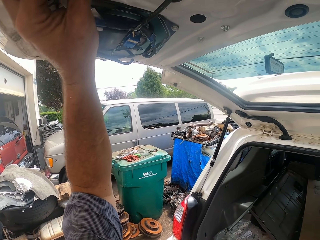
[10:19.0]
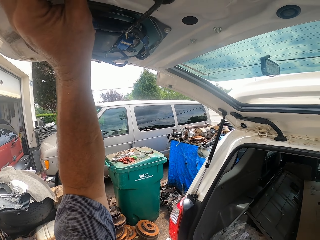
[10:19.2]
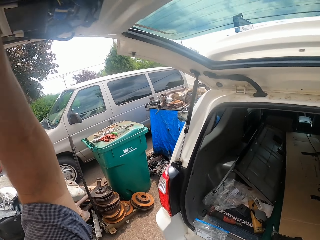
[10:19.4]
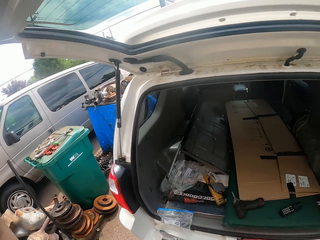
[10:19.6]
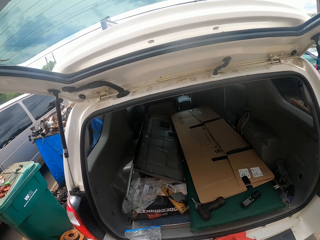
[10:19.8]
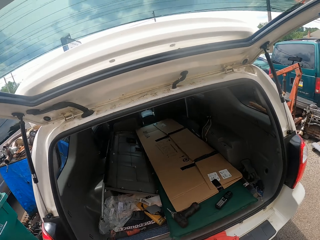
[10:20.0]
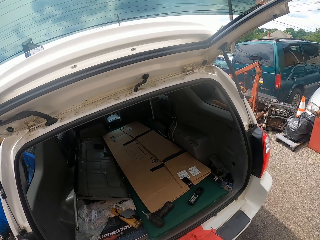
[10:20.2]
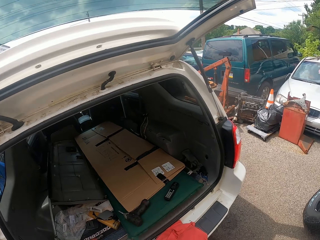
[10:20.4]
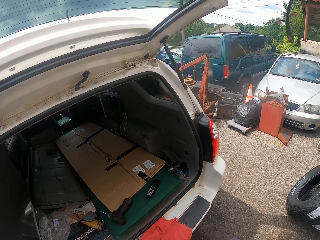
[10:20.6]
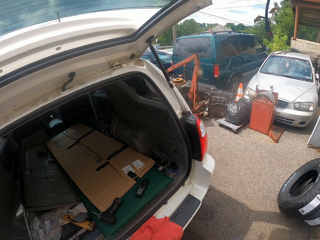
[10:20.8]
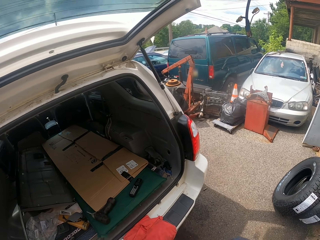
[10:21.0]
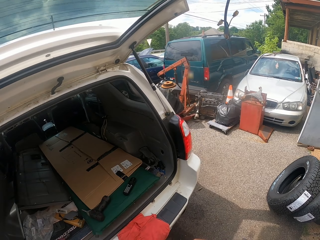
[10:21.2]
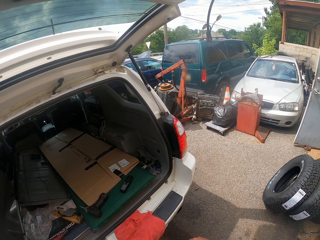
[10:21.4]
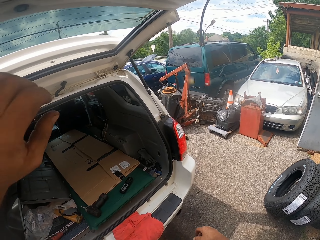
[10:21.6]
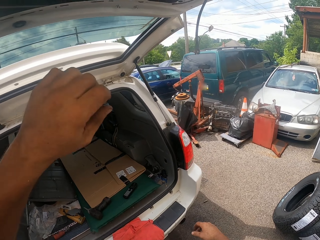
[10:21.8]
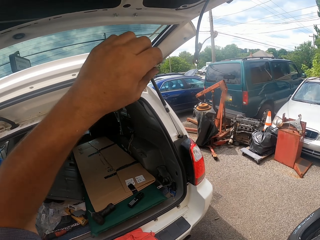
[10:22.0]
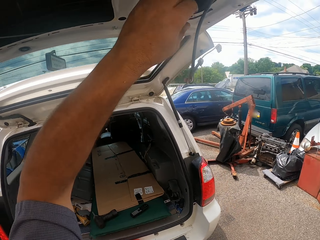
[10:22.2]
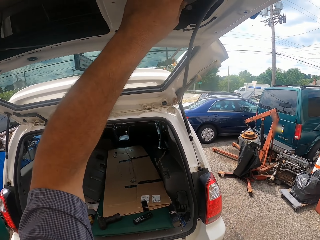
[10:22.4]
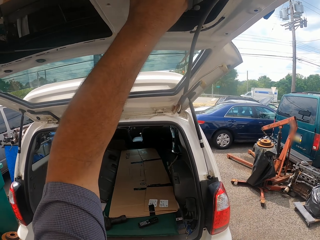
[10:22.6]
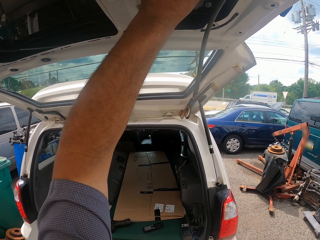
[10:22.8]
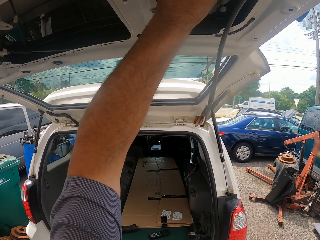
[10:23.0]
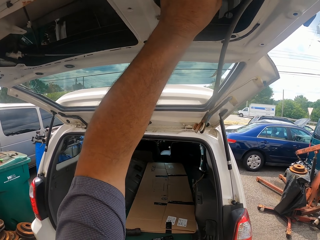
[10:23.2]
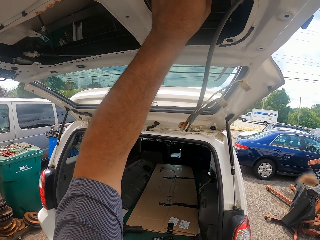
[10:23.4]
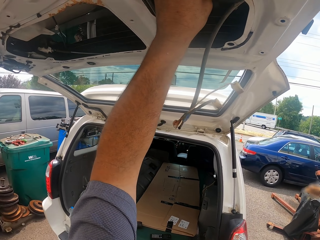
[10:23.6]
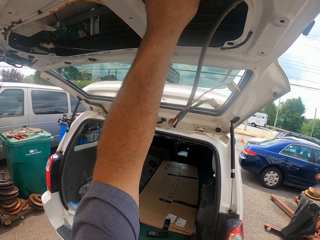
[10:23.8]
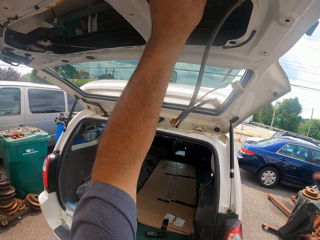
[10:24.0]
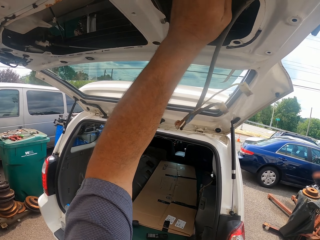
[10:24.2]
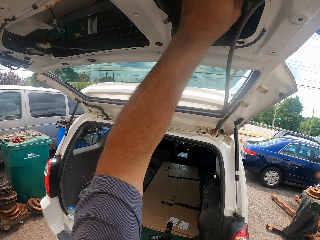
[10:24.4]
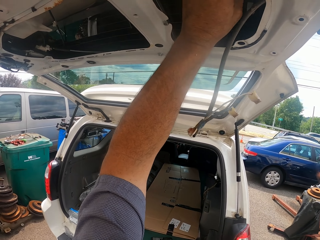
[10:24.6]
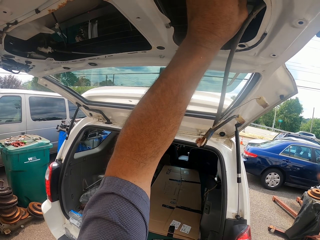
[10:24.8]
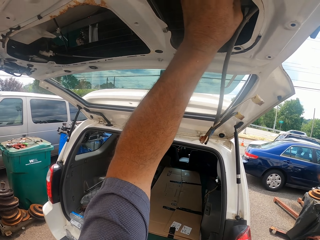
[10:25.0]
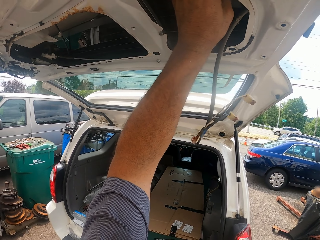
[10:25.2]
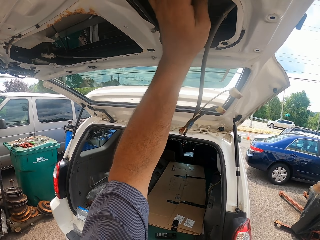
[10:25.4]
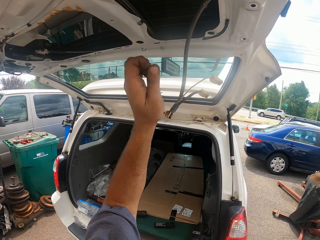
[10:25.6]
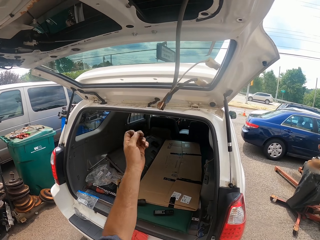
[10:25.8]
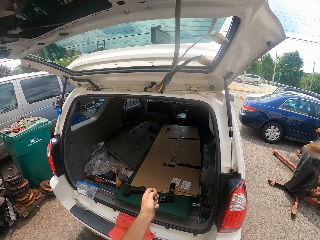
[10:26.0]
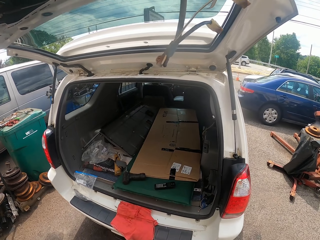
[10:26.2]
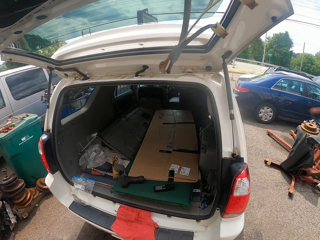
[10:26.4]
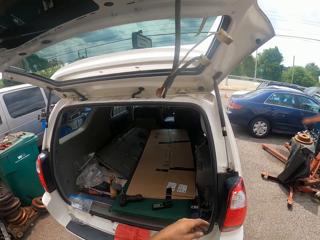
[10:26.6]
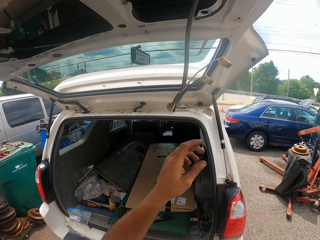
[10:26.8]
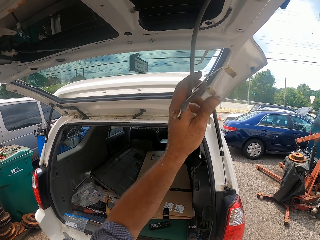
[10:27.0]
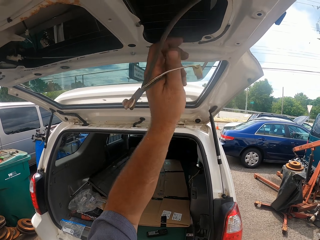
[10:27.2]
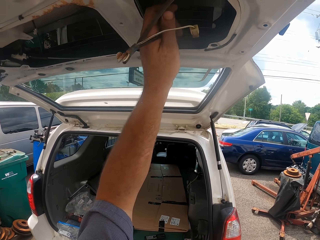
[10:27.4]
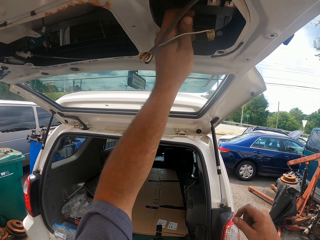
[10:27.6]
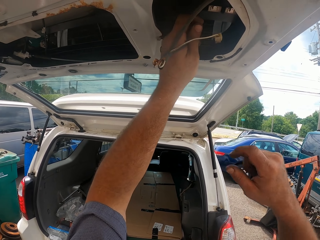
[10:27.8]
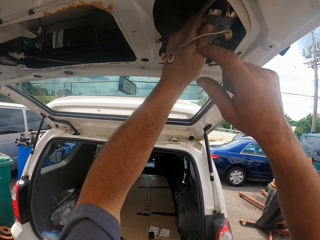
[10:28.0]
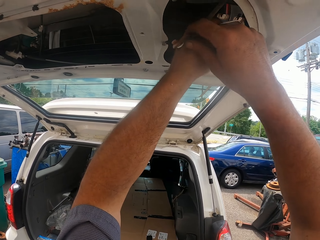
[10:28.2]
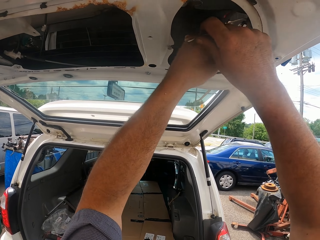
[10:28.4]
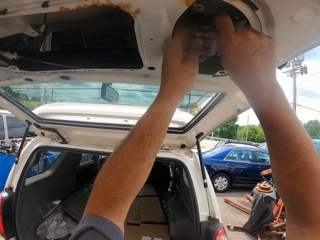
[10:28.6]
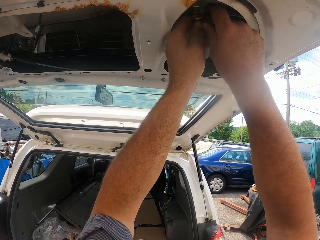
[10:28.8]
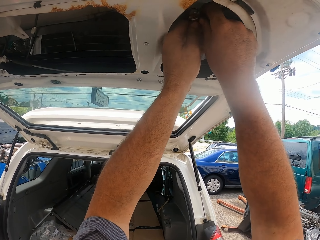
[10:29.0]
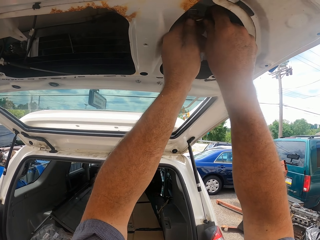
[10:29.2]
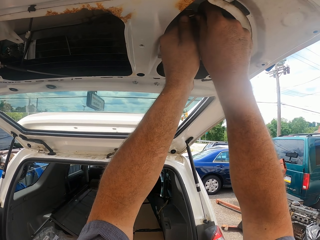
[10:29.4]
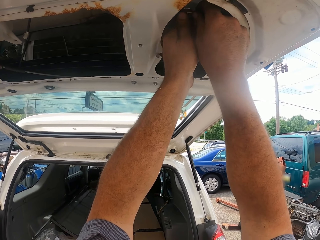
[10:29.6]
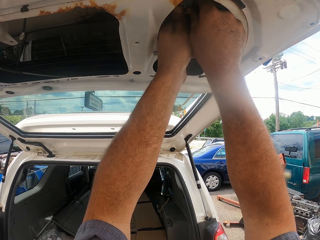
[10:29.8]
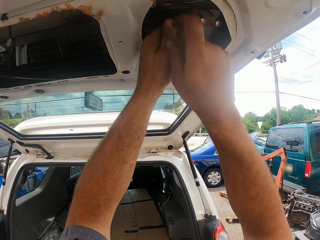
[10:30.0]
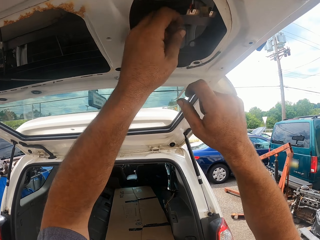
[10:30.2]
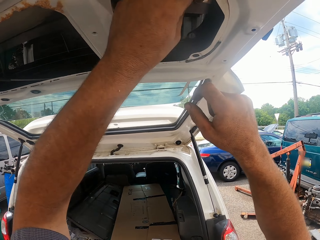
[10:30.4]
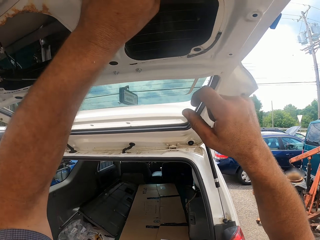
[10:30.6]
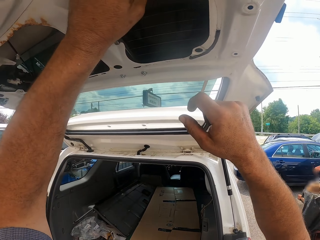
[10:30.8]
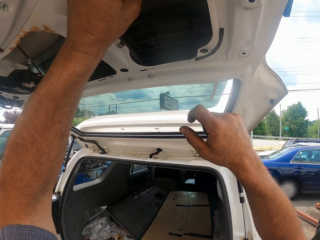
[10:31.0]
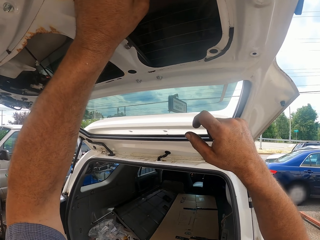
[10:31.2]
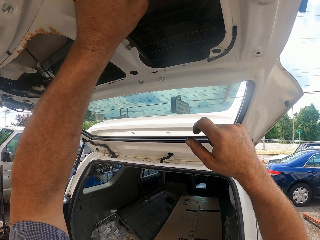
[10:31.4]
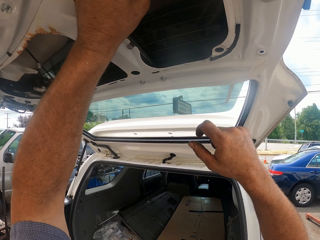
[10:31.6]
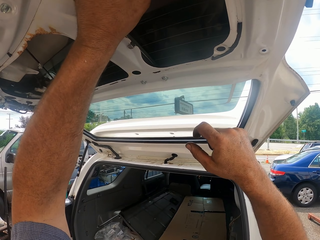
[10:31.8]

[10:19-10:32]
The camera wearer touches something on the truck. He adjusts an object. He holds something in his hand. He inserts the wire in the truck with both hands. He adjusts the wire.

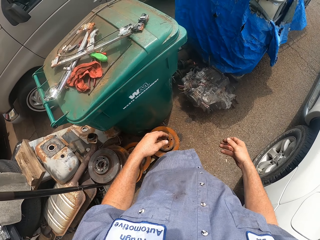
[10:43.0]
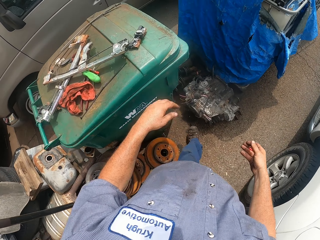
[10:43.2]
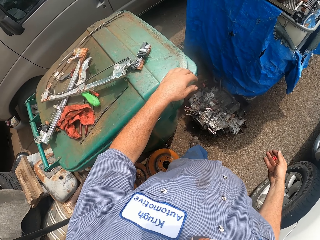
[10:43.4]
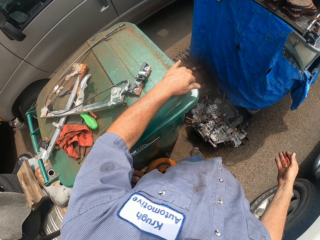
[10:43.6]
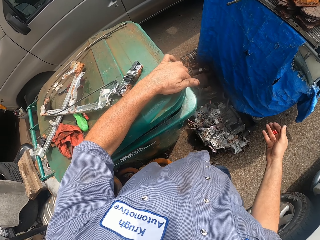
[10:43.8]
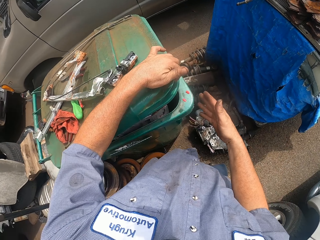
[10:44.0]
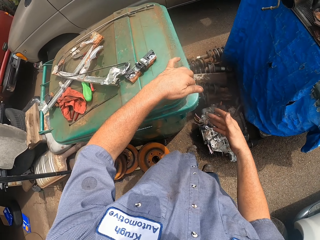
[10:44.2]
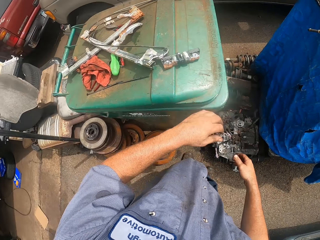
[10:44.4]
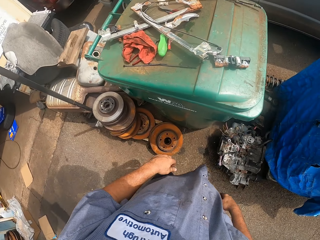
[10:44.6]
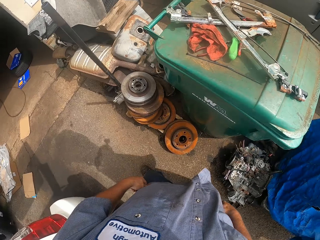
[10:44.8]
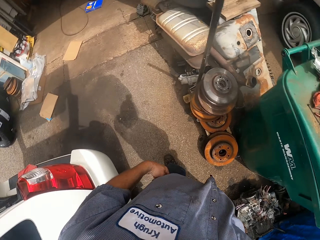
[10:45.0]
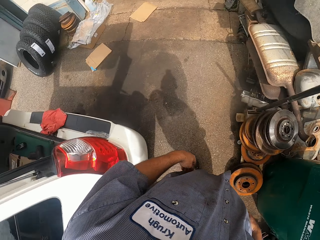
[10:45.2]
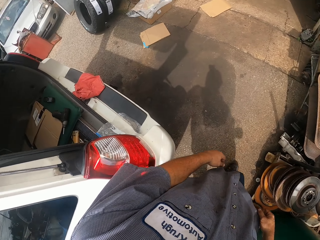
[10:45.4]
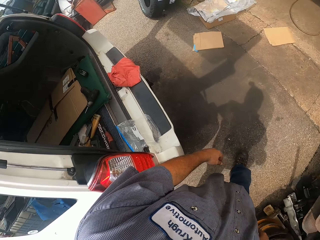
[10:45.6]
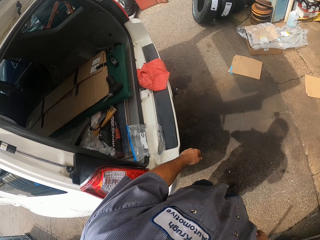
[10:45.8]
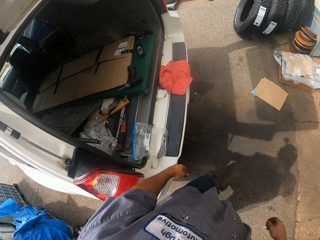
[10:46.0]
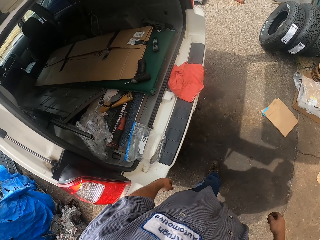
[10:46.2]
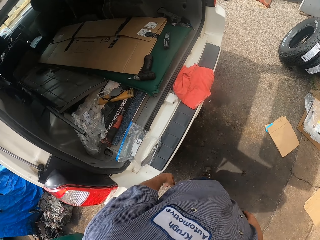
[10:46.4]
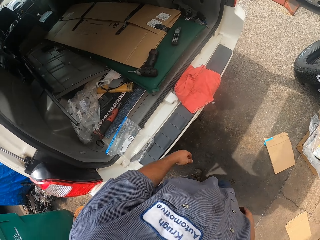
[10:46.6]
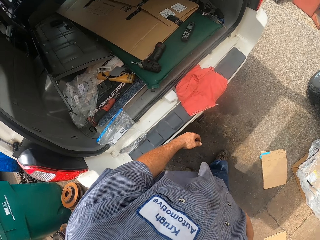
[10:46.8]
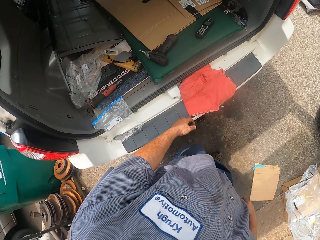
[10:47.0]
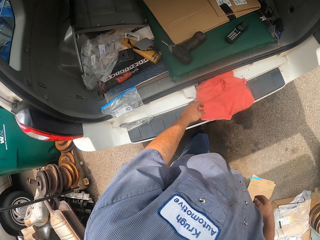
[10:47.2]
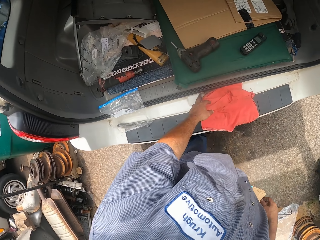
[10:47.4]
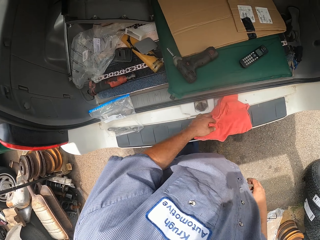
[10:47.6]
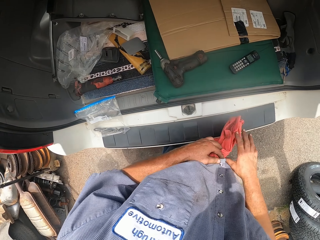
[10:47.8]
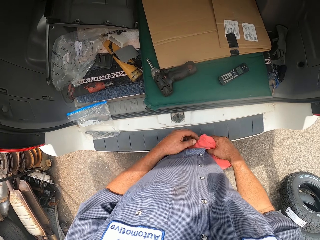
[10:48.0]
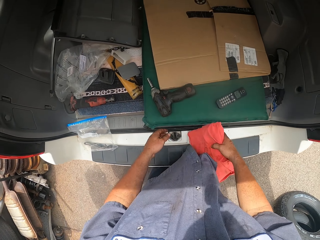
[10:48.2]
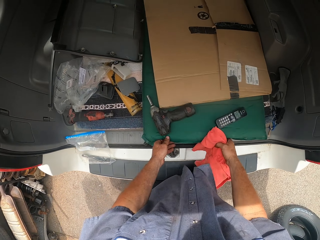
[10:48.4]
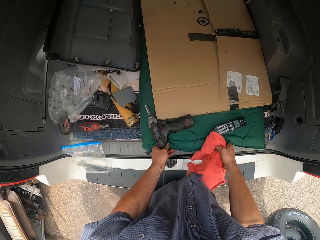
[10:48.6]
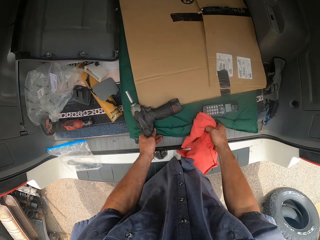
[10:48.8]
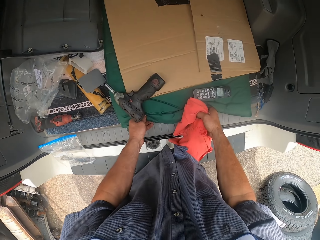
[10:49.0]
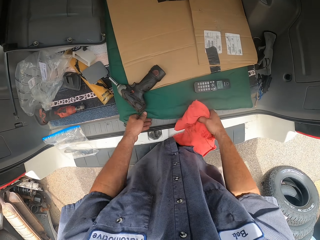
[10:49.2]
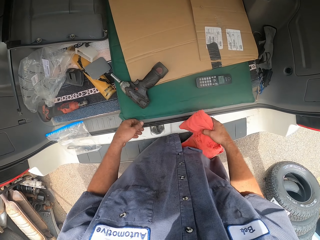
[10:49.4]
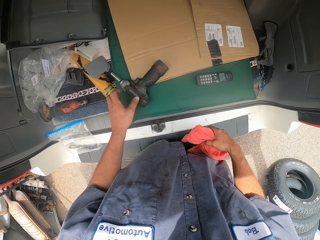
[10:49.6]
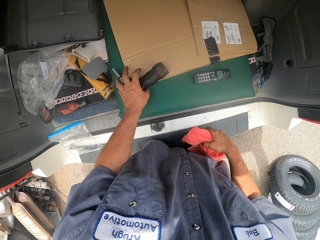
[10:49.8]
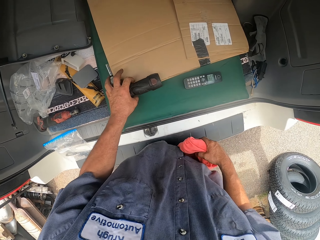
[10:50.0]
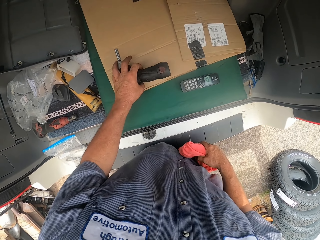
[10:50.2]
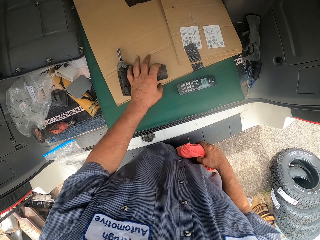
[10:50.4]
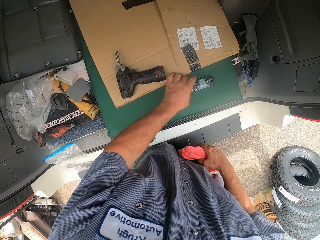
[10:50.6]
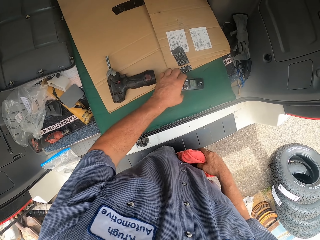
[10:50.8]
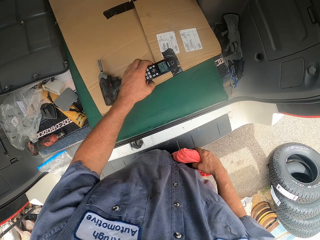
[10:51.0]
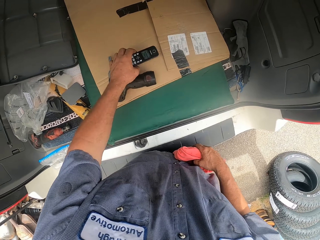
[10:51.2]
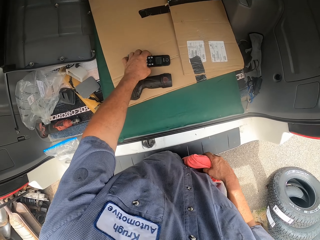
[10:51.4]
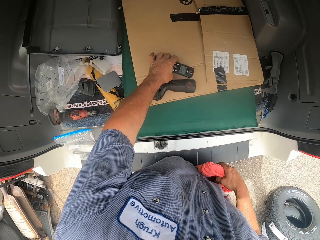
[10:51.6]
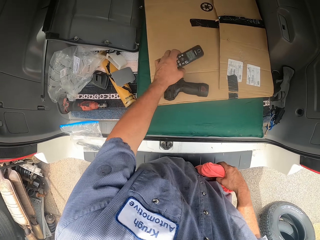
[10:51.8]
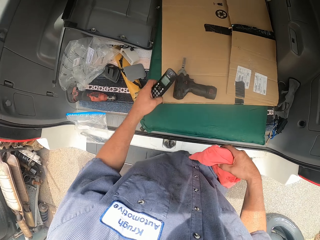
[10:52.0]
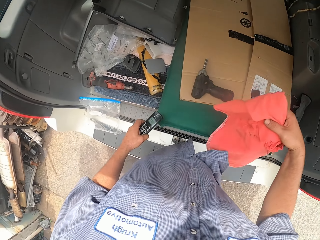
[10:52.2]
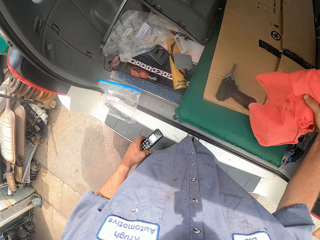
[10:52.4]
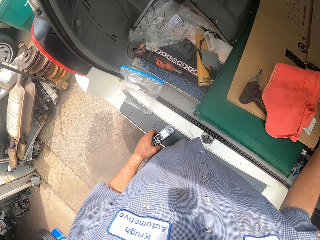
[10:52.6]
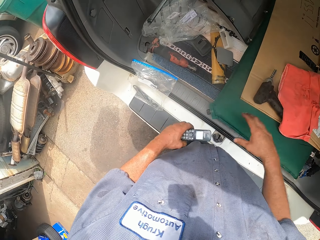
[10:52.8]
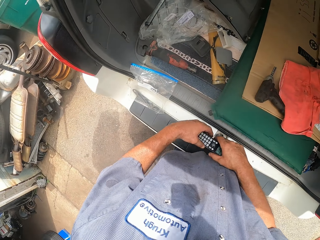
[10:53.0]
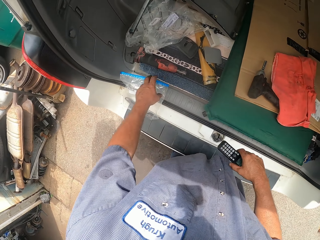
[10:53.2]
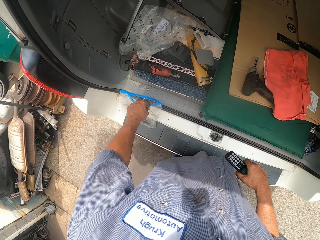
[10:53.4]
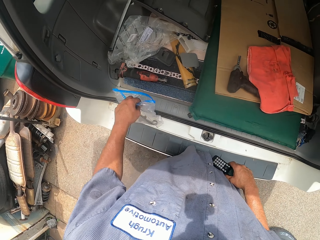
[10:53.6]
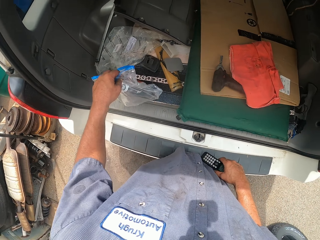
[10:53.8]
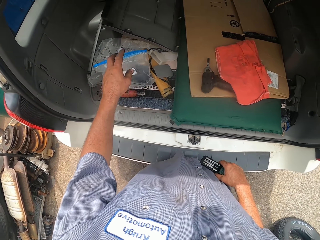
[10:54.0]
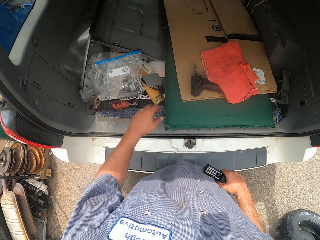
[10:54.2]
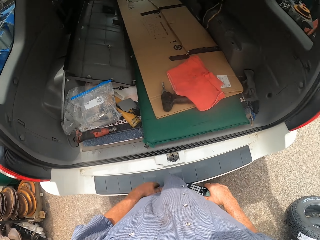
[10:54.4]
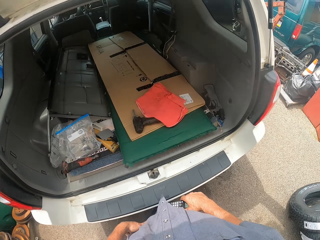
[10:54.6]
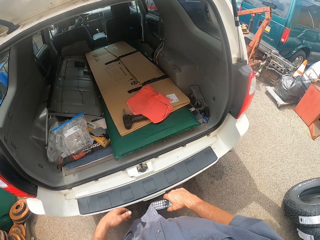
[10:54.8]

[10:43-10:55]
The camera wearer opens the dustbin with his hand, throws something in the dustbin and closes the dustbin with his hand. He picks the napkin or cloth from the boot. He pushes the sponge in the truck. He moves the driller or nut driver with his hand. He picks a phone from the sponge. He moves the napkin on the truck. He puts the cloth down. He passes the phone to the other hand. He moves a nylon paper on the boot.
